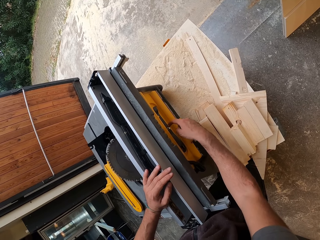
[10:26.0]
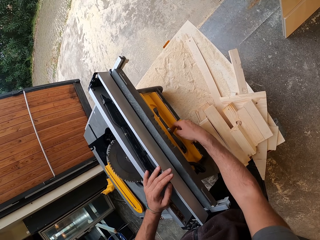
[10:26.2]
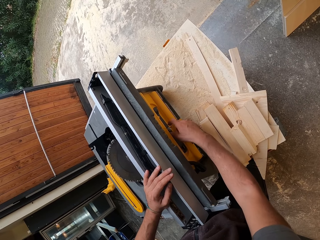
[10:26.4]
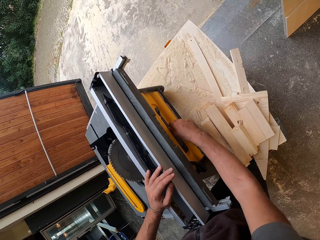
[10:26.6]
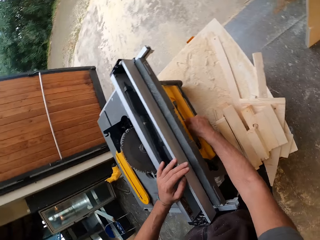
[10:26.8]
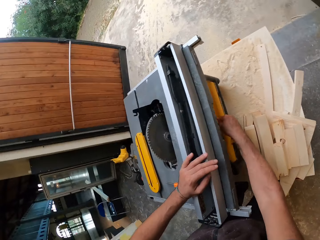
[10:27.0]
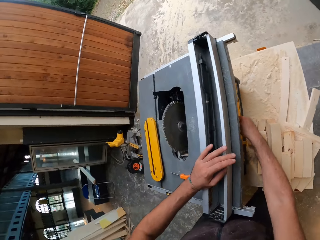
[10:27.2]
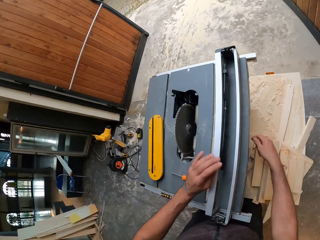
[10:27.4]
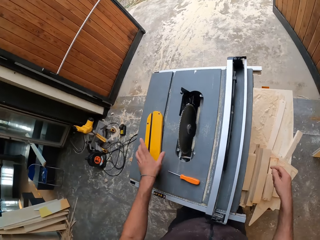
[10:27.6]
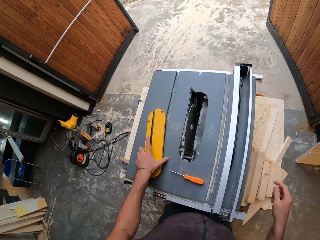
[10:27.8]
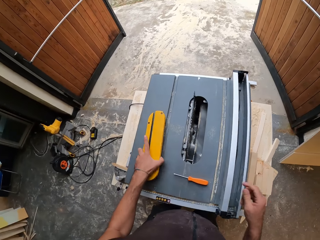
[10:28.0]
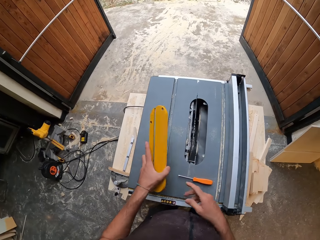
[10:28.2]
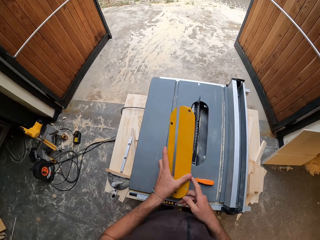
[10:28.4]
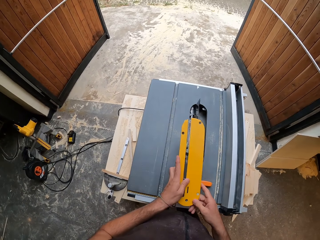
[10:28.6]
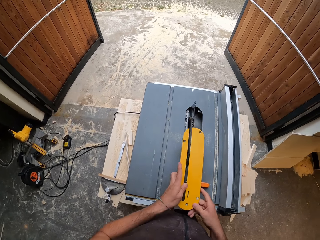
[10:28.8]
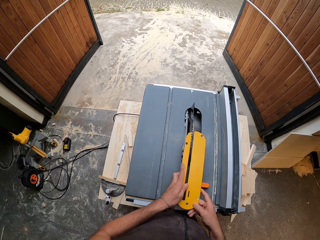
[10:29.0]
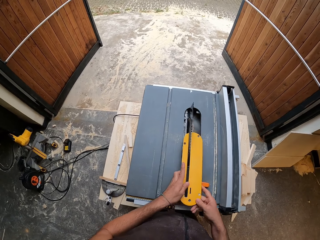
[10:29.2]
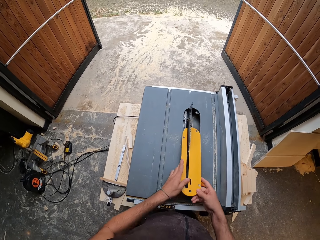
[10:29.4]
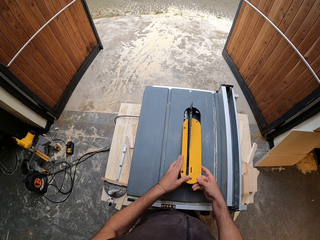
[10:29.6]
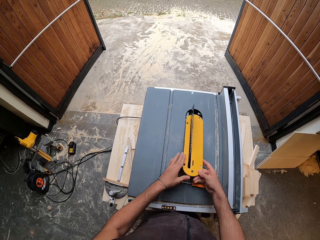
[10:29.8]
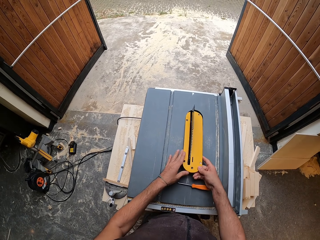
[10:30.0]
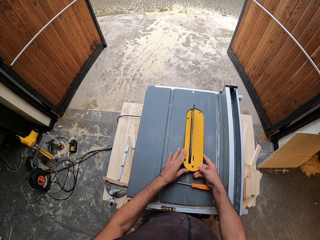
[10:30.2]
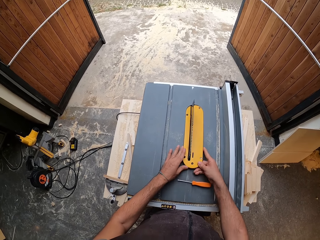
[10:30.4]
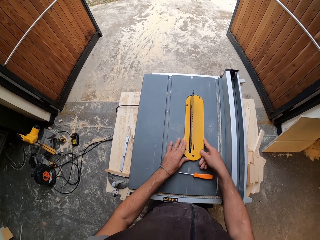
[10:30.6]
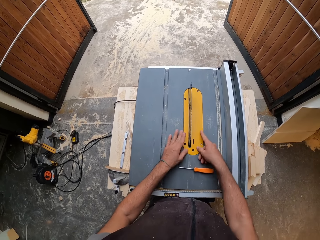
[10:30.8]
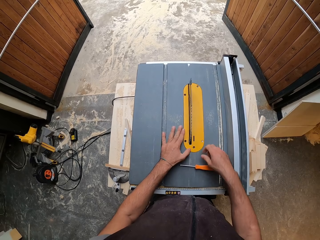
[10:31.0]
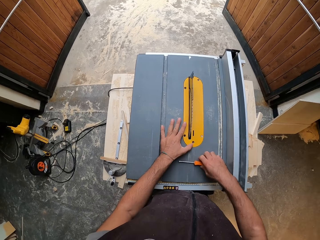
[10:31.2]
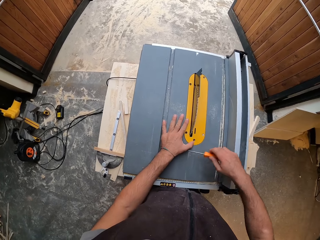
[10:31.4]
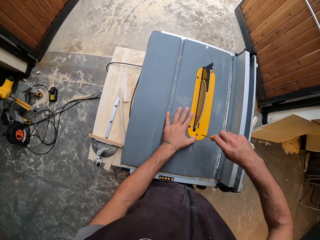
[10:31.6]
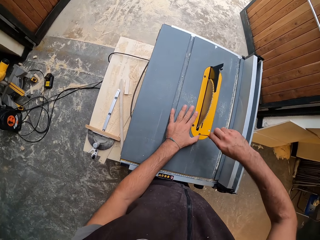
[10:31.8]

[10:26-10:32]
The camera wearer picks a table insert or chain box with his left hand. He holds the table insert with both hands. He closes the chain. He fixes the table insert on the table saw with both hands. He picks a screwdriver on the table top with his right hand.

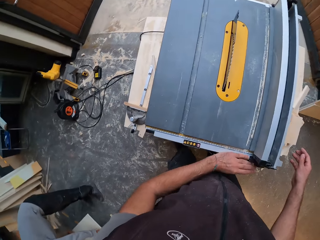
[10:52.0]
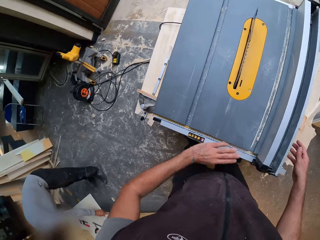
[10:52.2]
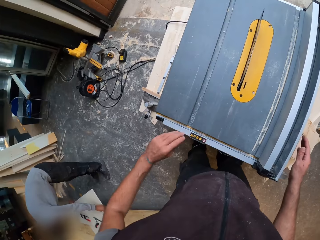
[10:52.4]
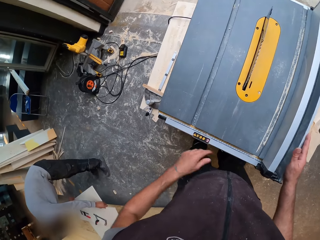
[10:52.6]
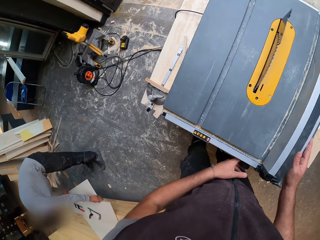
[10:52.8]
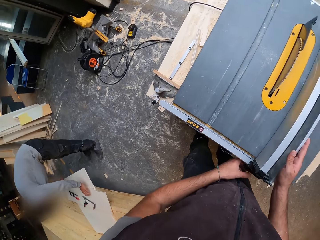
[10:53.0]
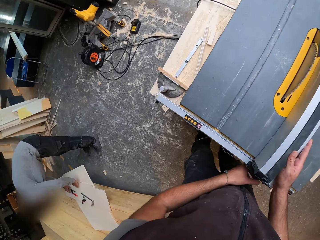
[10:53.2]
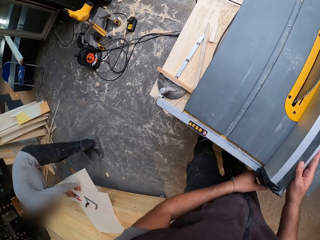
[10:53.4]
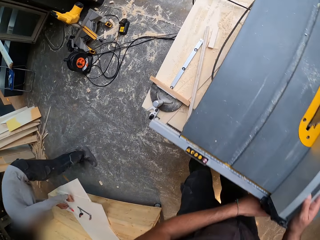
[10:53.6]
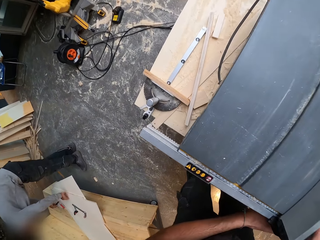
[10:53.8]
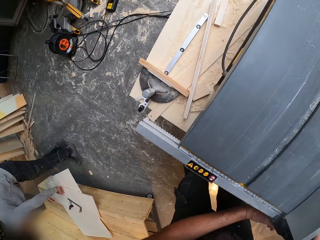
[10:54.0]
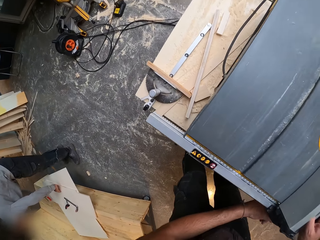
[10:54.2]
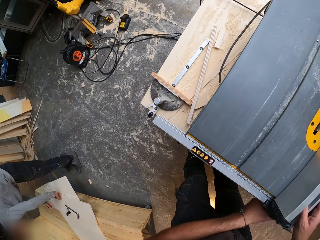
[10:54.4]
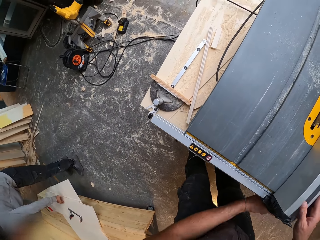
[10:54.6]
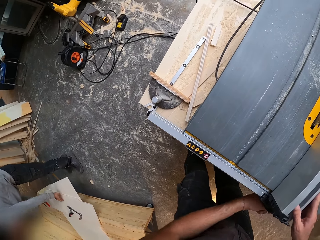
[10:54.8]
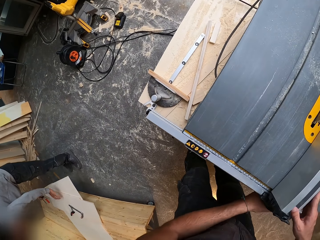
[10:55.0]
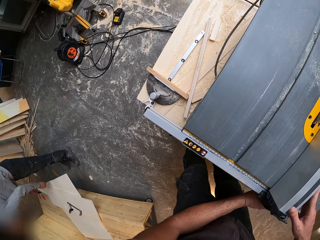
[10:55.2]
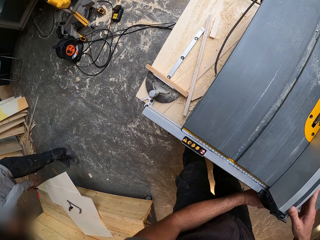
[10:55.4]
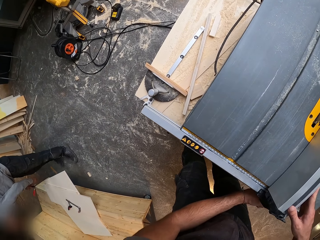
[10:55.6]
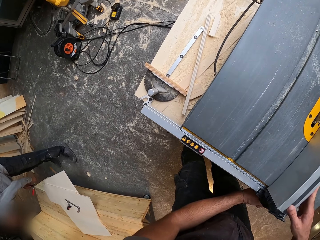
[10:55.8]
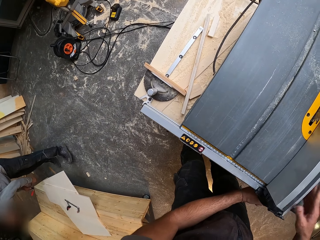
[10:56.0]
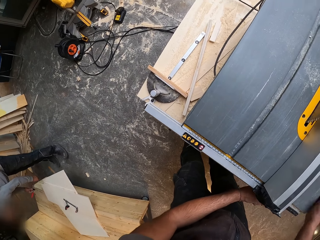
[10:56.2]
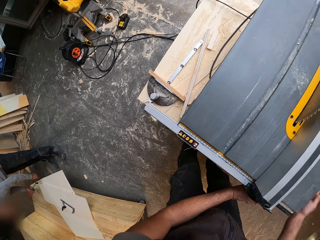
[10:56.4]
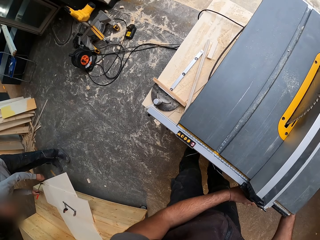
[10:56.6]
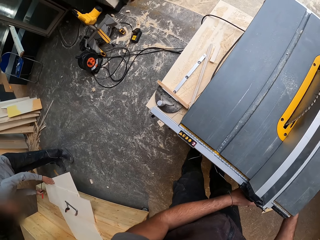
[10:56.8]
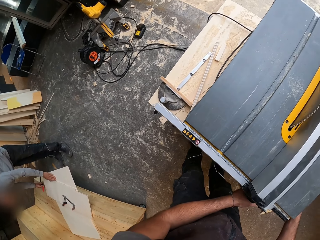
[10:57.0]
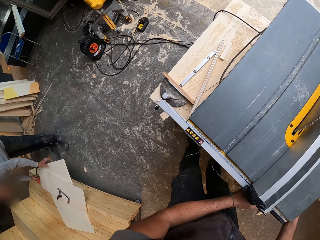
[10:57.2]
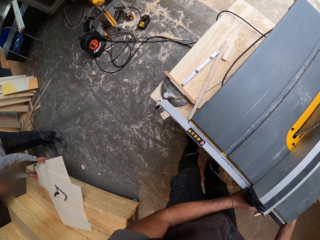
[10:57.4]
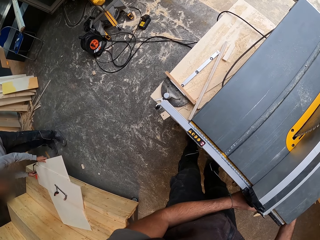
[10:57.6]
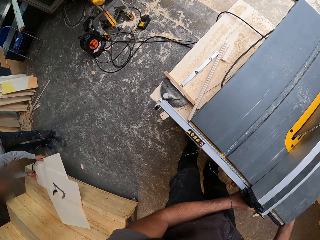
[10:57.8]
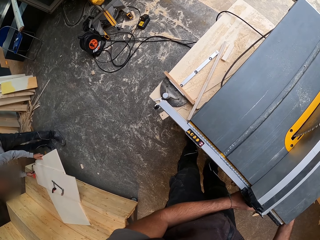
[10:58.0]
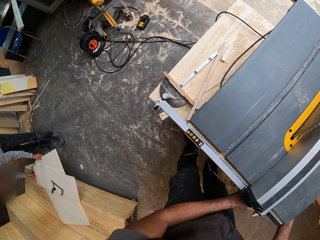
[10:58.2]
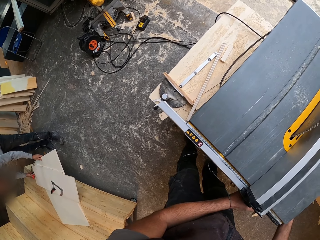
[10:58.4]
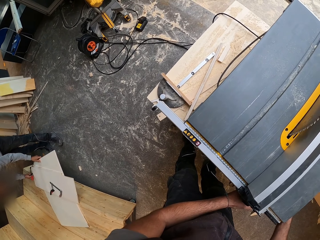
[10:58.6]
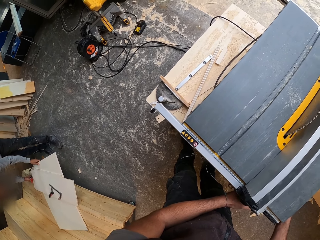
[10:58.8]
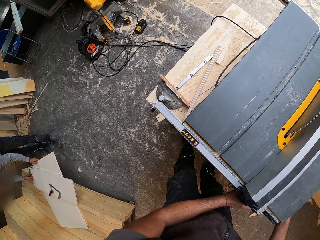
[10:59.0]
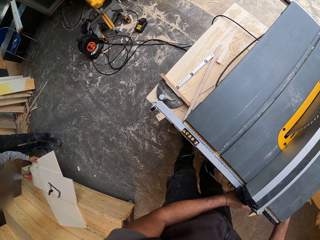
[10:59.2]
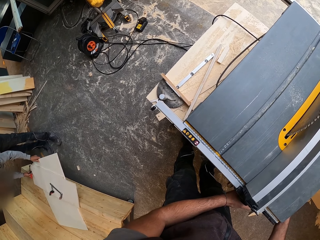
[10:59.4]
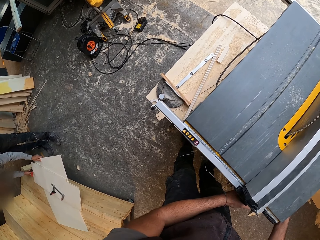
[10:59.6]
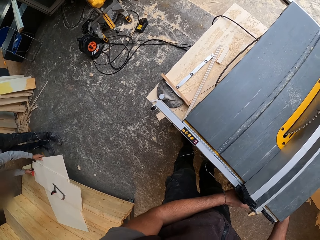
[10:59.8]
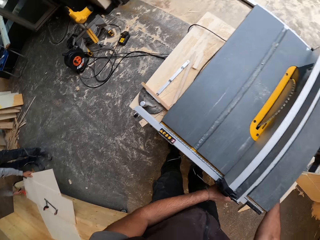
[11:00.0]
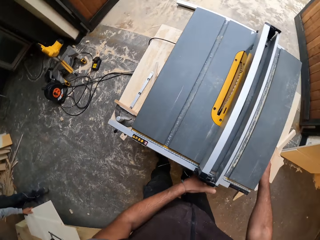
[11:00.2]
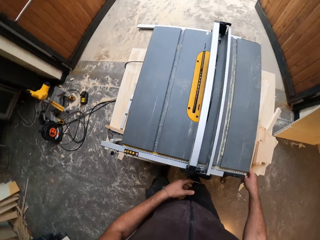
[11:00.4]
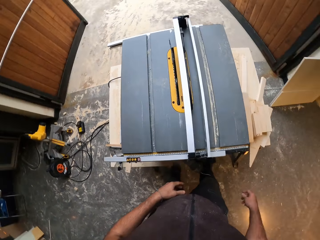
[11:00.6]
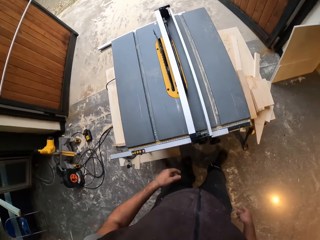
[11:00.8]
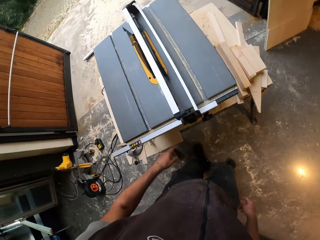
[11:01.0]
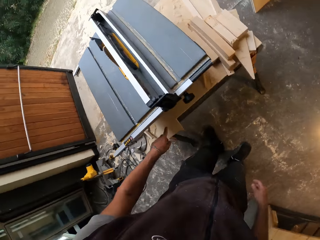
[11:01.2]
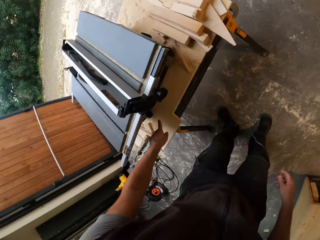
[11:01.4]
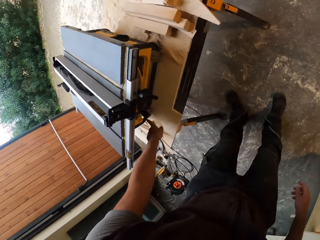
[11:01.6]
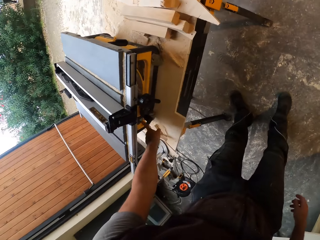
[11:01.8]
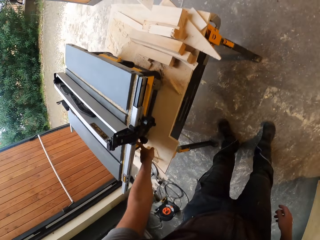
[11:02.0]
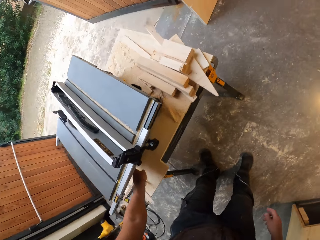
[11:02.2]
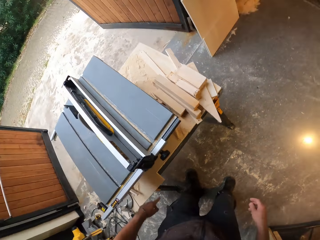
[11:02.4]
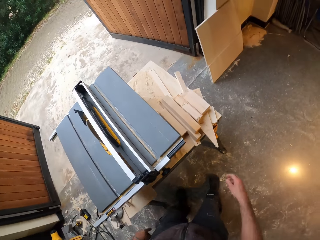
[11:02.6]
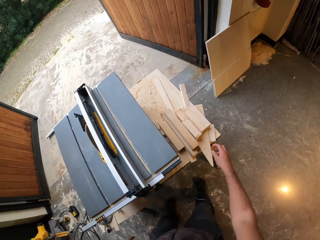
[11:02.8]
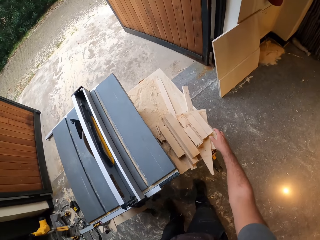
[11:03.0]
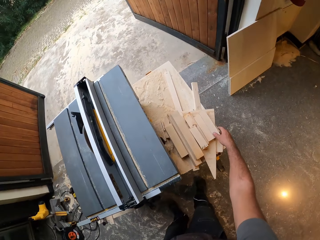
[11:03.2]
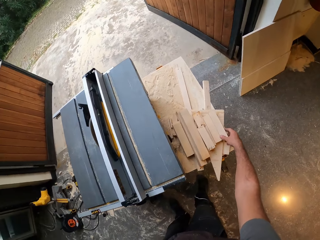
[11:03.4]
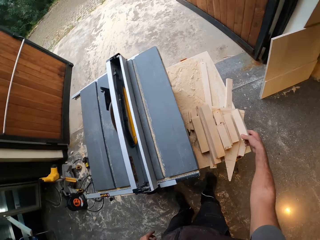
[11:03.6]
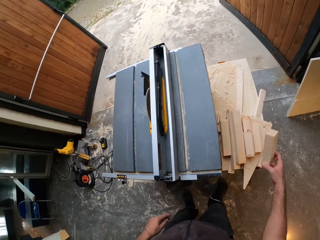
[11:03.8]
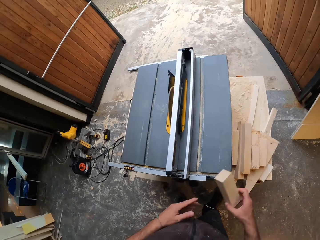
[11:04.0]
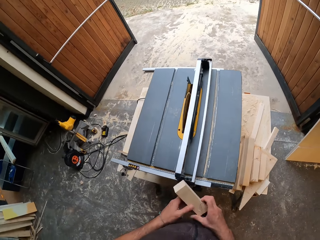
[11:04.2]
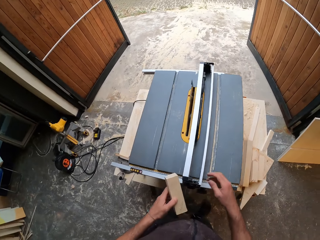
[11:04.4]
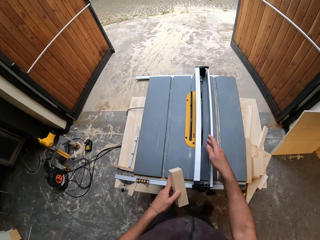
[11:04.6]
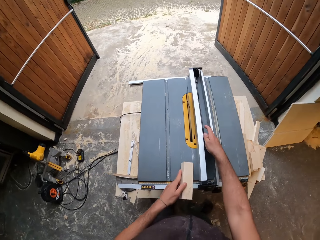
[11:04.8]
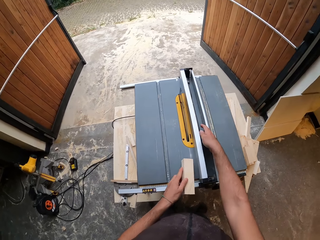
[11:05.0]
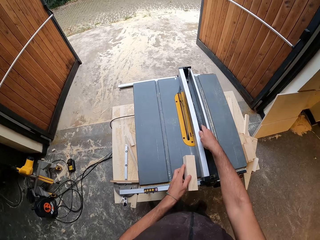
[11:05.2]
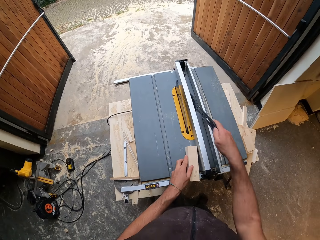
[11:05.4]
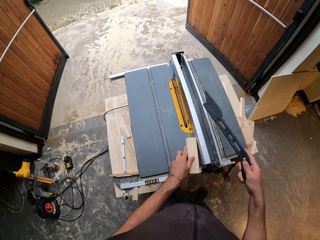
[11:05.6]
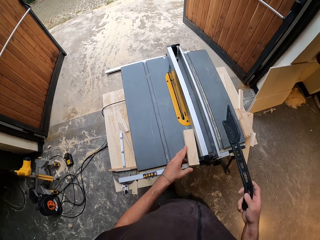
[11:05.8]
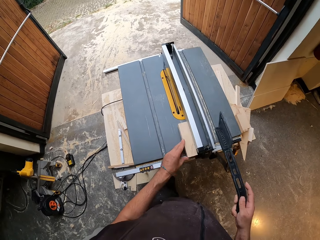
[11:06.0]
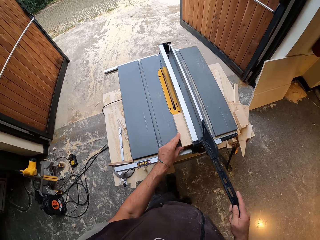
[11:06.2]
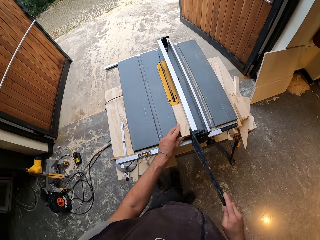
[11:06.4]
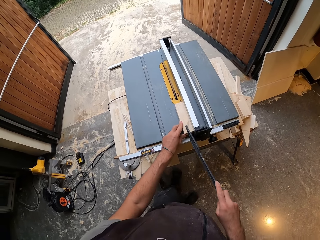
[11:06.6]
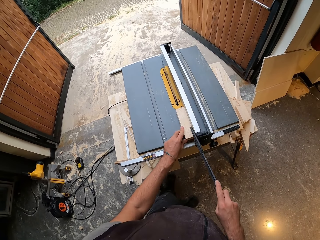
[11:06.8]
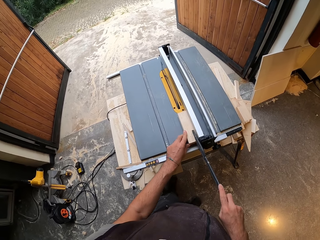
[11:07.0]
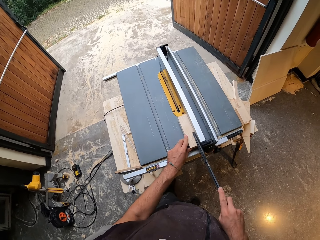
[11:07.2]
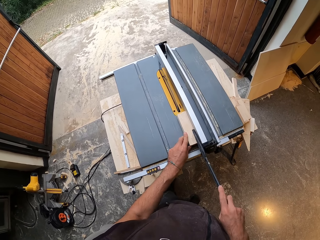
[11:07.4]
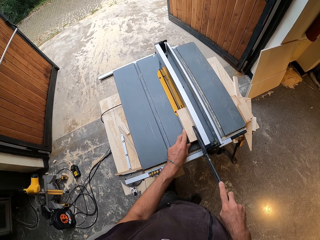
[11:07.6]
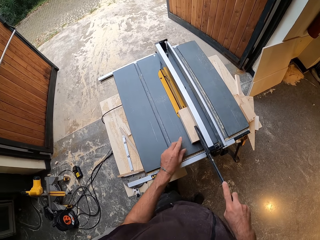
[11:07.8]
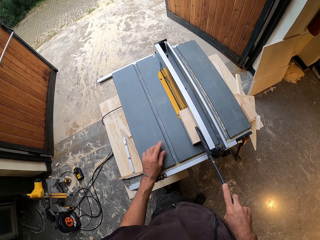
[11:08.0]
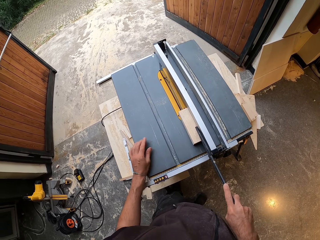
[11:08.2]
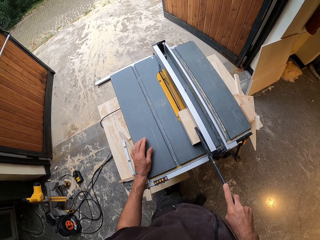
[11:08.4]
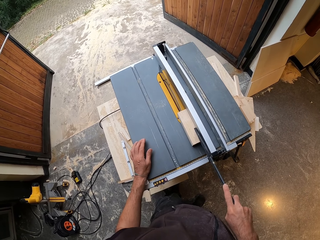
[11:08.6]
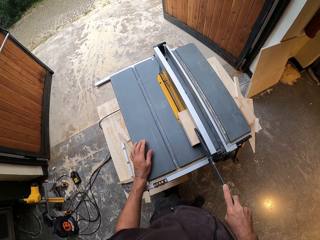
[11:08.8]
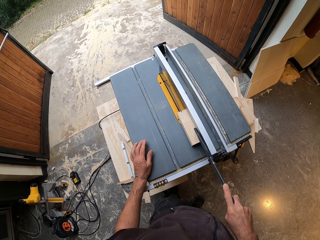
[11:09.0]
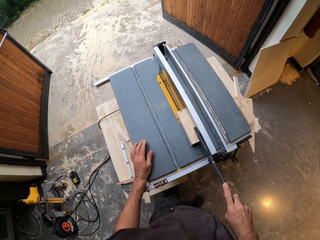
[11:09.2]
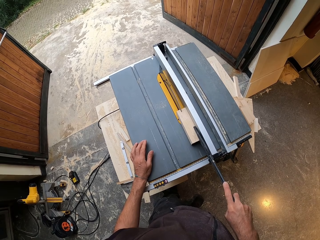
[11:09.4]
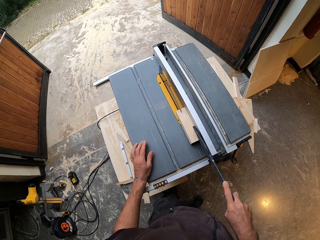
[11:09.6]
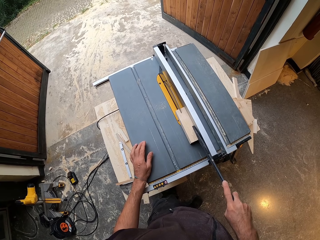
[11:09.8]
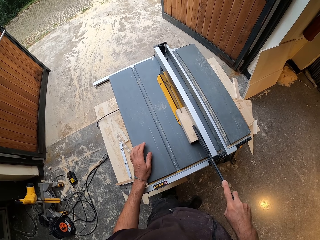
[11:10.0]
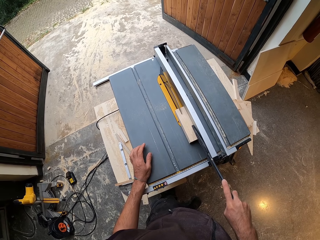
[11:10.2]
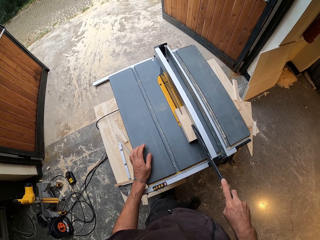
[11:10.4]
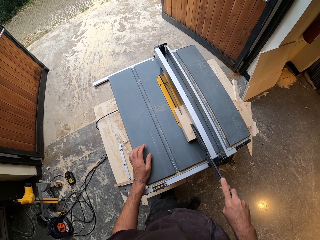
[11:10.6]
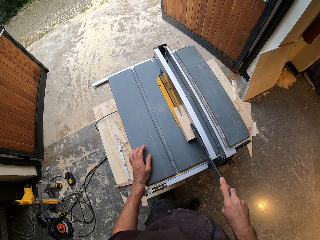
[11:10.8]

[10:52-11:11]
The camera wearer moves part of the woodworking machine. He adjusts the rip fence with both hands. He holds the woodworking machine. He tightens the rip fence lock with his left hand. He switches on the table saw with his left hand. He picks a piece of wood on the table with his right hand. He passes the piece of wood to his left hand from his right hand. He picks the blade guard from the rip fence with his right hand. He places the piece of wood on the table top with his left hand. He pushes the piece of wood on the table with the blade guard in his right hand. He cuts the piece of wood with the table saw with his right hand.
